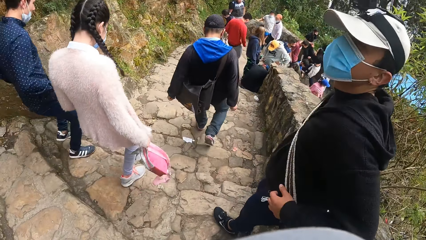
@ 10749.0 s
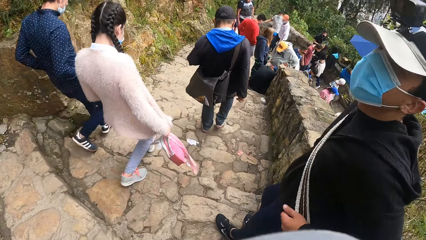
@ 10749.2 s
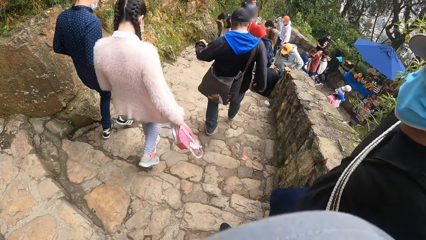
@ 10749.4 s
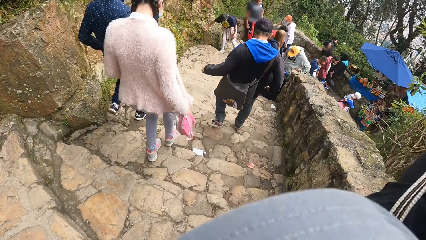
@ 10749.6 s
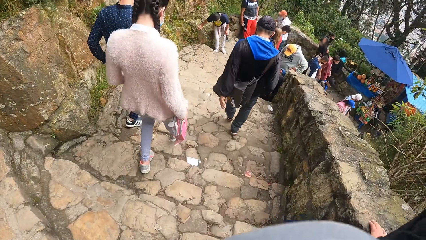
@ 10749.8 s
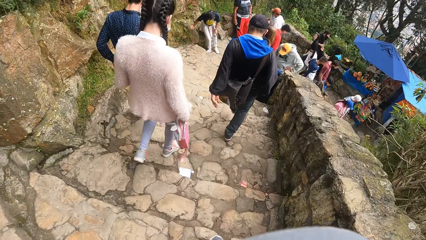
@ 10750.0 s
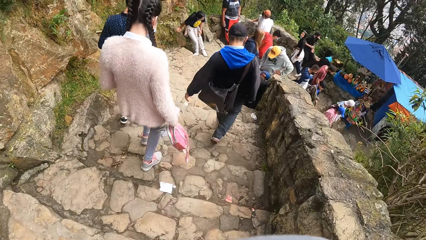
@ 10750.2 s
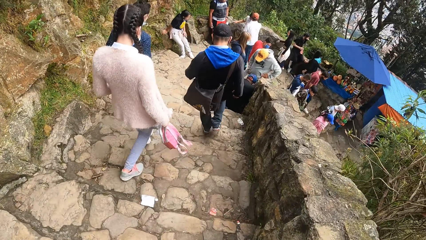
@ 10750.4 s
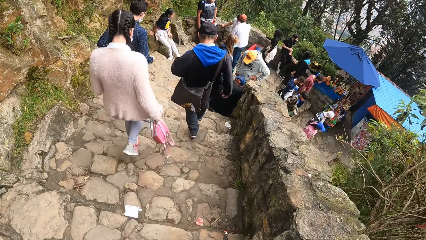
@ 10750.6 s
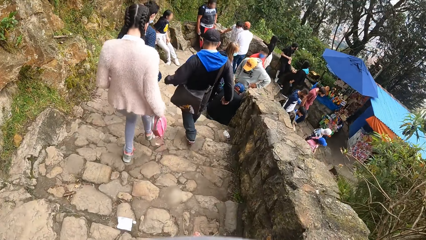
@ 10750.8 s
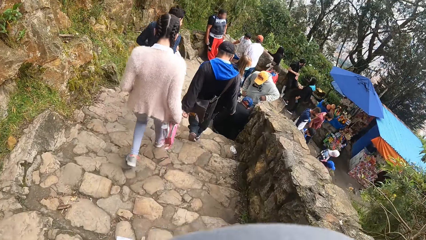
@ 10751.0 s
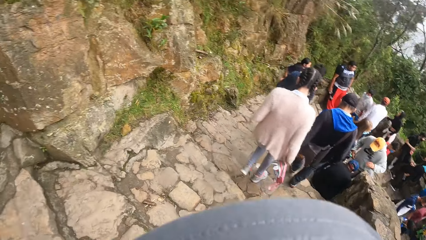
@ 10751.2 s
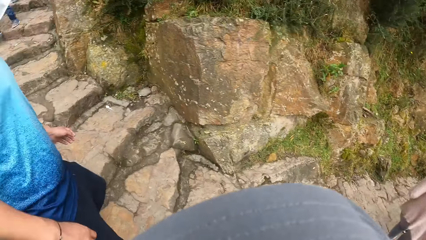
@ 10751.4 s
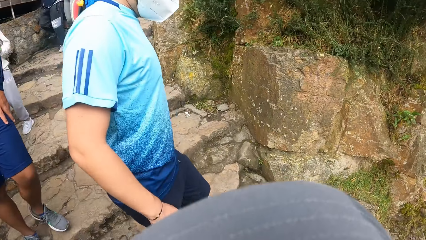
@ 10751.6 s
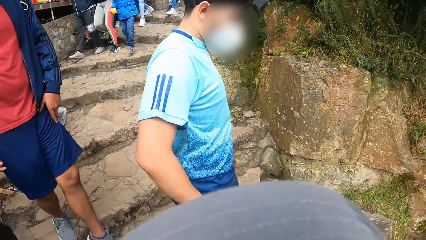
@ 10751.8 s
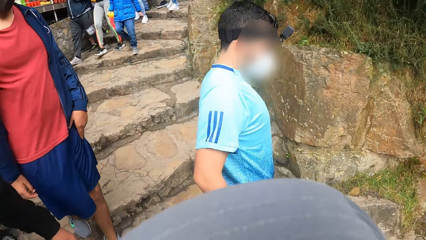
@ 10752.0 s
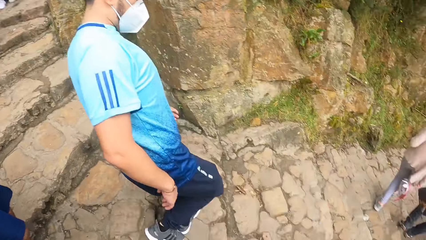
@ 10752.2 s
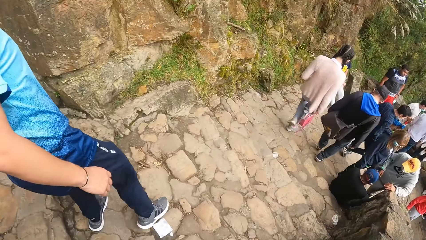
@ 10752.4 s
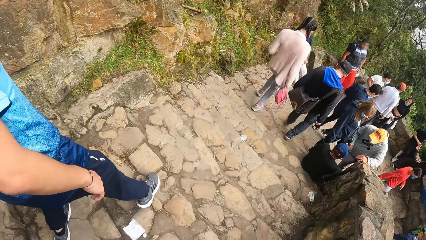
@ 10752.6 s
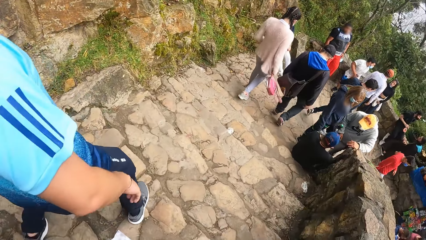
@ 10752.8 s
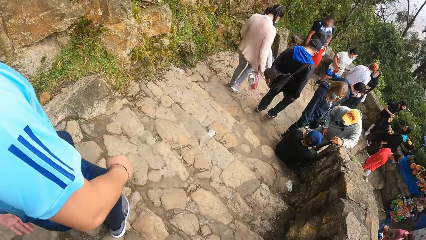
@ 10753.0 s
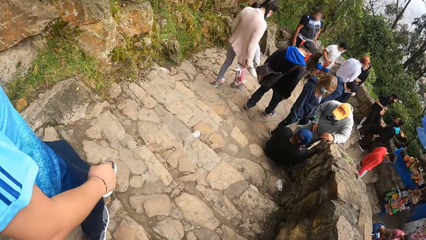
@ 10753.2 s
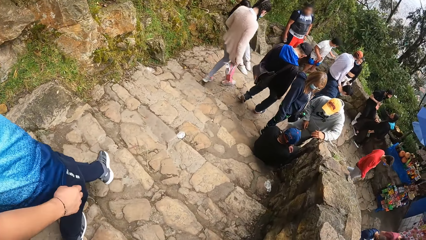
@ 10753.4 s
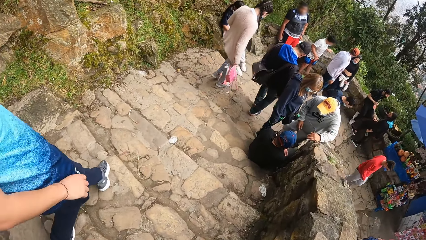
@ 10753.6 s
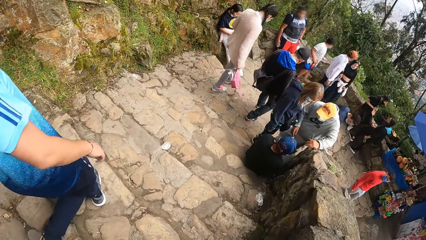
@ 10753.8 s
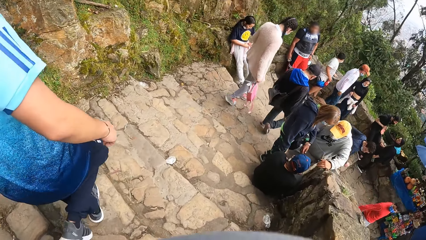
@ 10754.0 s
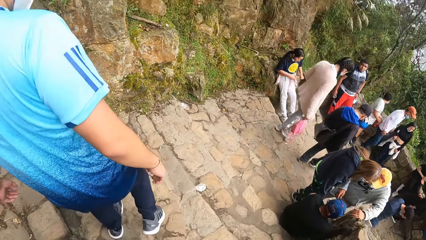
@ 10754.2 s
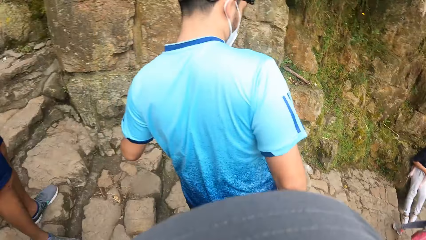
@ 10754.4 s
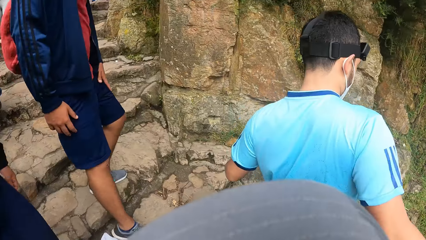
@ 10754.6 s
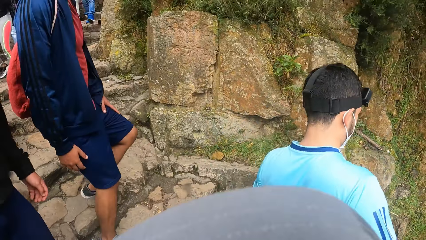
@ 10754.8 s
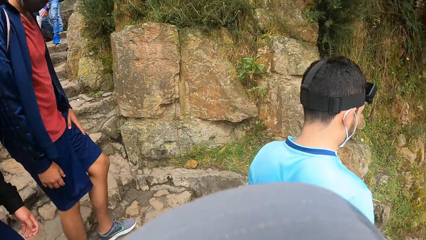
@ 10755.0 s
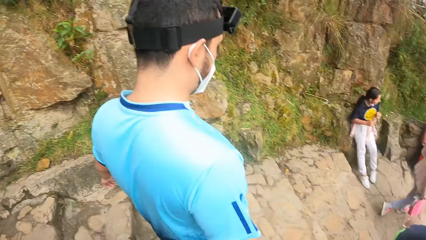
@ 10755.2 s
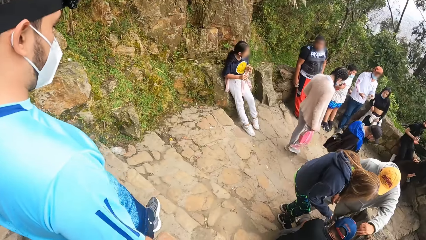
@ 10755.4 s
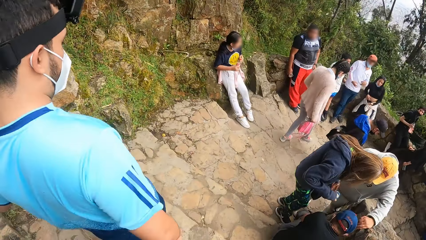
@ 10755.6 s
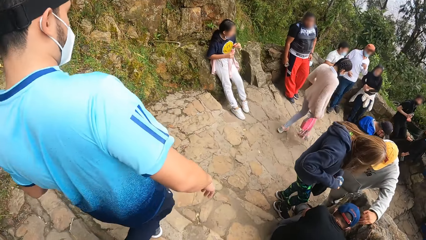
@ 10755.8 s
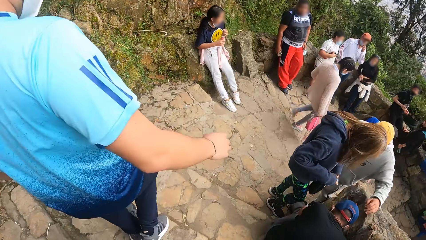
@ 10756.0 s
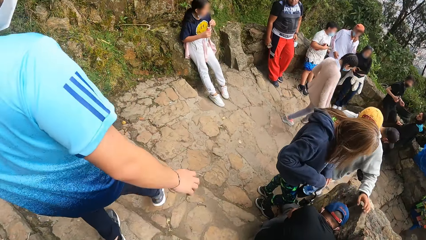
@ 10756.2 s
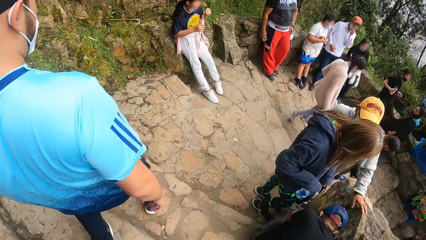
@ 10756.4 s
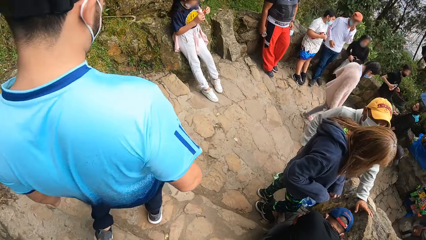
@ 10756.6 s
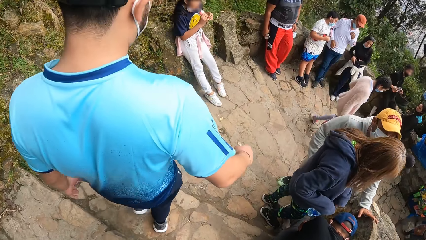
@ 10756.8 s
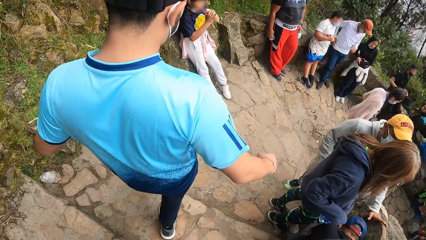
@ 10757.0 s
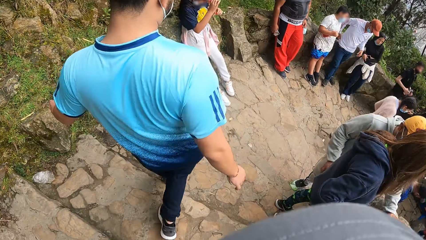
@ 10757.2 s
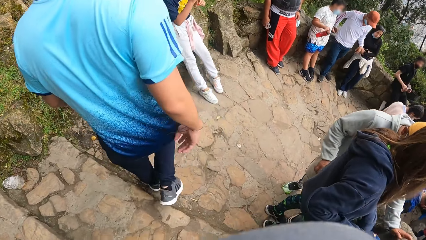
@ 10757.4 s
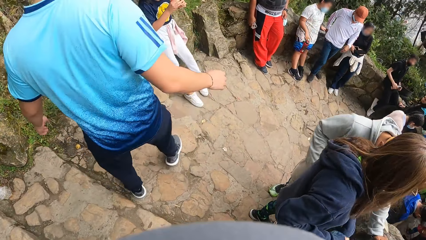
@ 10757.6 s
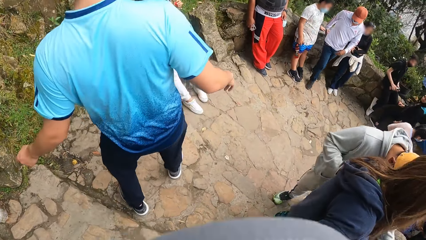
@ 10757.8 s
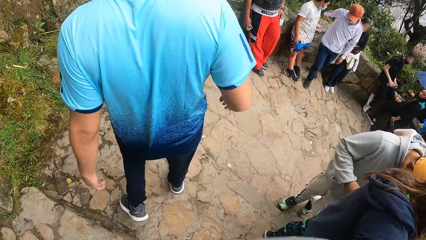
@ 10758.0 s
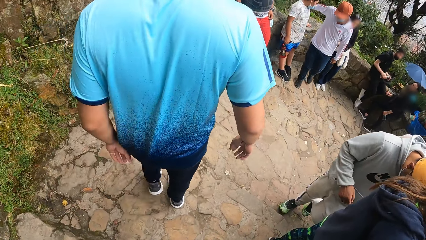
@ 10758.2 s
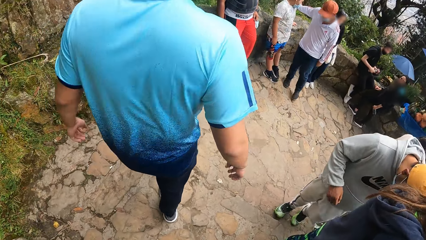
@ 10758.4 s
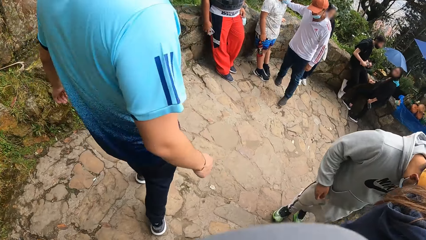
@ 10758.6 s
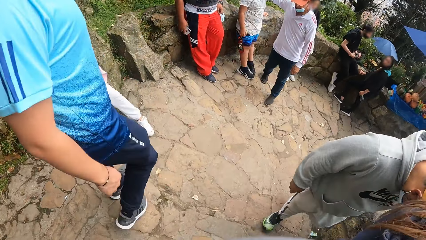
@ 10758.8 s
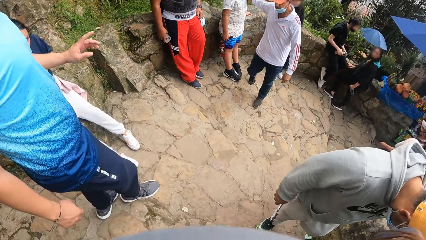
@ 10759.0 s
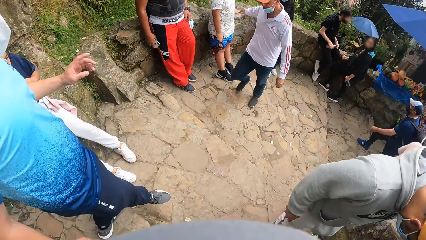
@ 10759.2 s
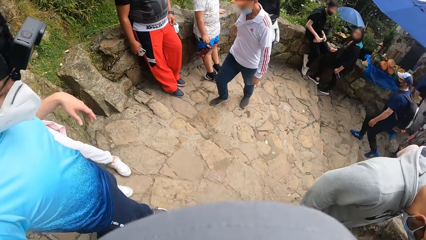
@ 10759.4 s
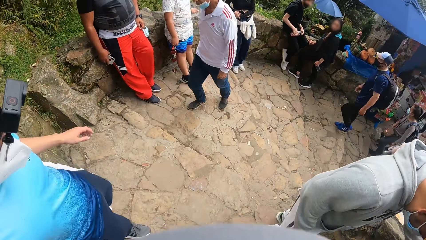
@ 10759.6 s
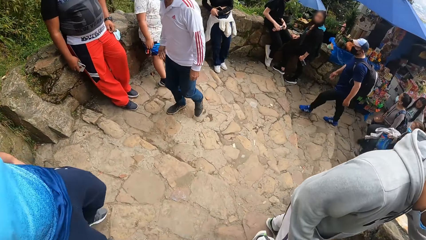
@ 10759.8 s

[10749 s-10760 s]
The camera wearer converses with a person. They turn the camera. They step down the stairs.

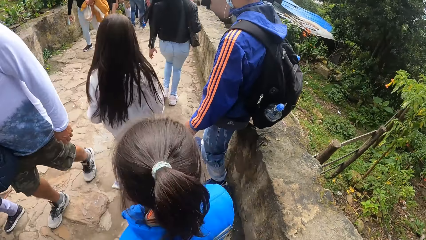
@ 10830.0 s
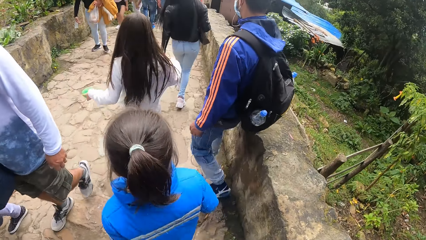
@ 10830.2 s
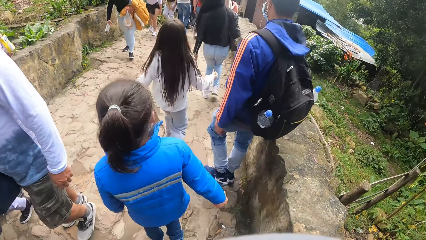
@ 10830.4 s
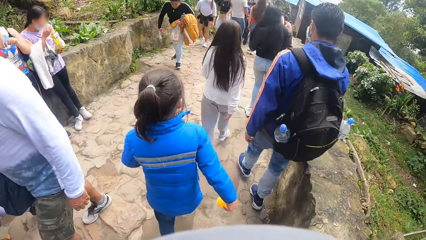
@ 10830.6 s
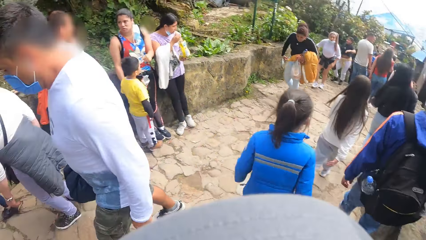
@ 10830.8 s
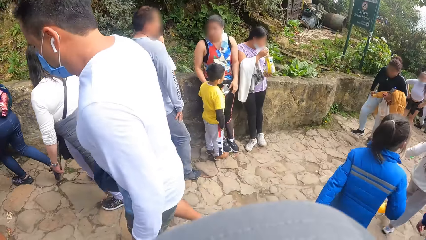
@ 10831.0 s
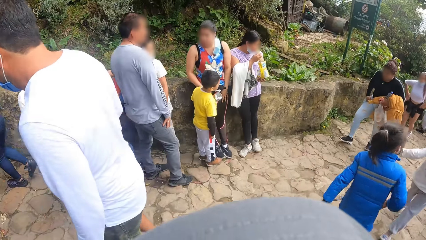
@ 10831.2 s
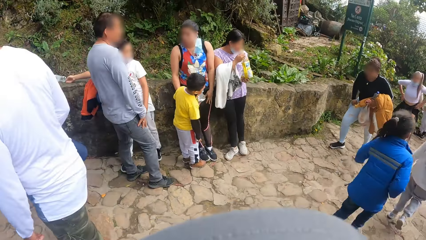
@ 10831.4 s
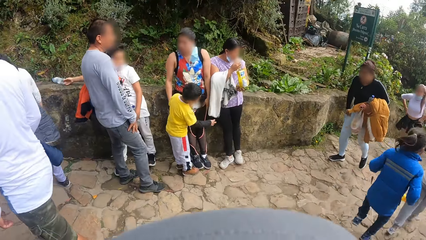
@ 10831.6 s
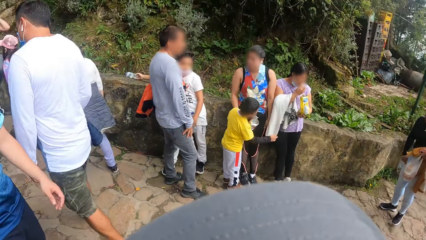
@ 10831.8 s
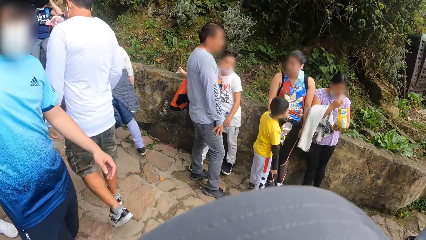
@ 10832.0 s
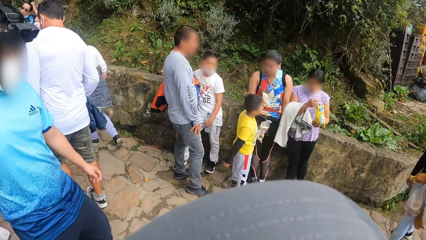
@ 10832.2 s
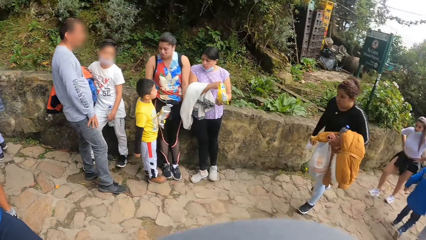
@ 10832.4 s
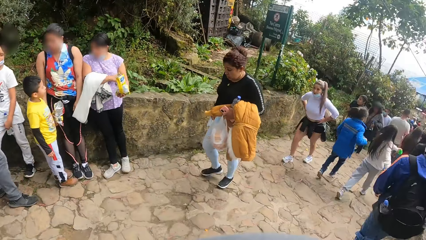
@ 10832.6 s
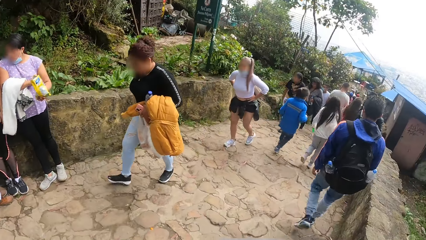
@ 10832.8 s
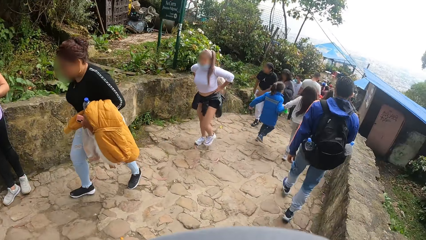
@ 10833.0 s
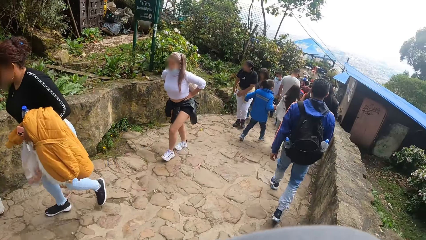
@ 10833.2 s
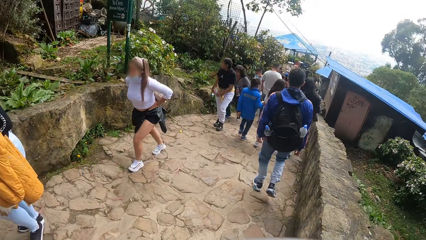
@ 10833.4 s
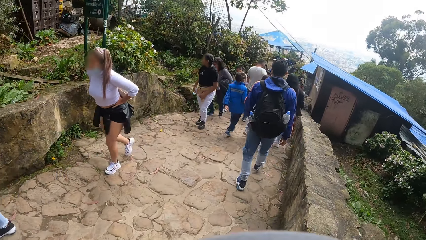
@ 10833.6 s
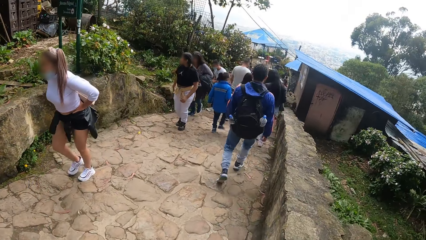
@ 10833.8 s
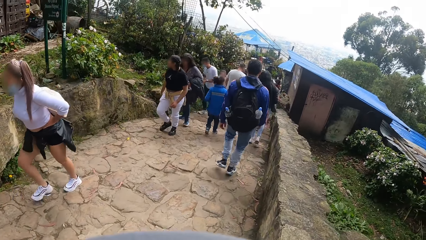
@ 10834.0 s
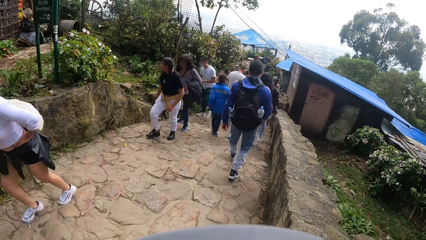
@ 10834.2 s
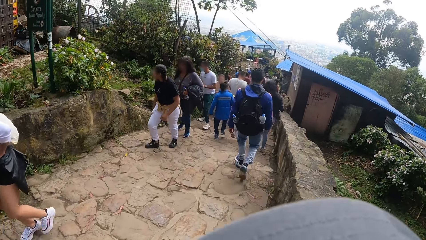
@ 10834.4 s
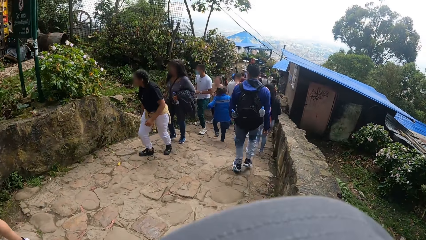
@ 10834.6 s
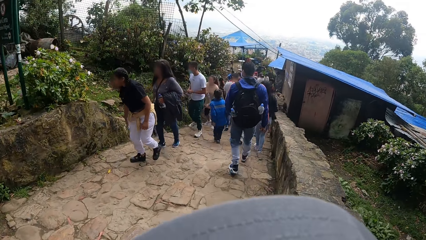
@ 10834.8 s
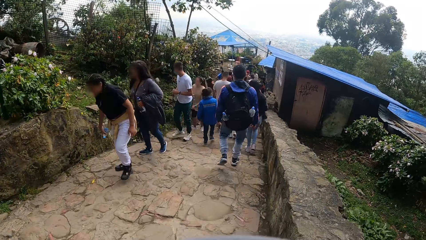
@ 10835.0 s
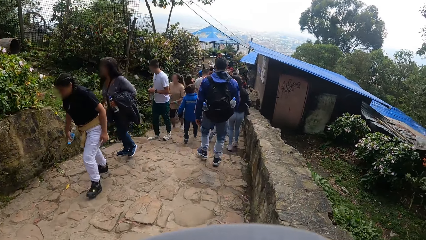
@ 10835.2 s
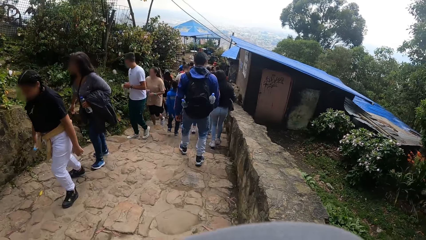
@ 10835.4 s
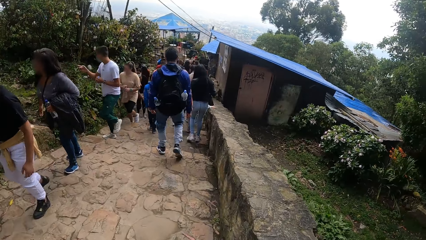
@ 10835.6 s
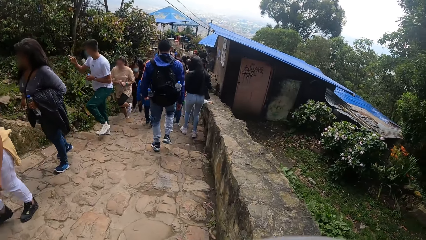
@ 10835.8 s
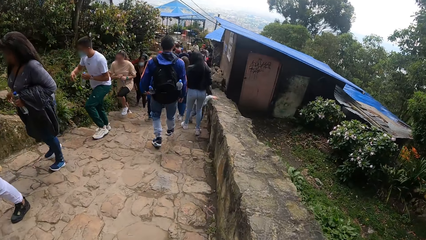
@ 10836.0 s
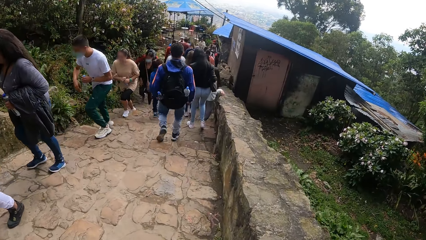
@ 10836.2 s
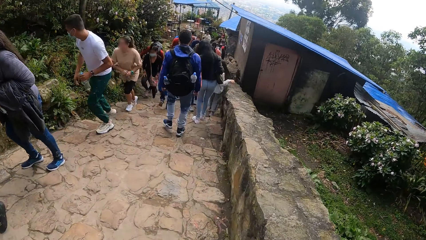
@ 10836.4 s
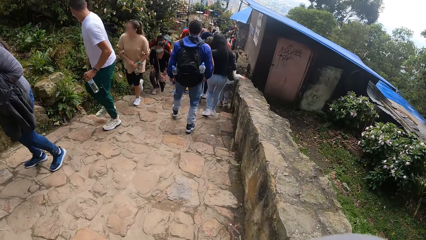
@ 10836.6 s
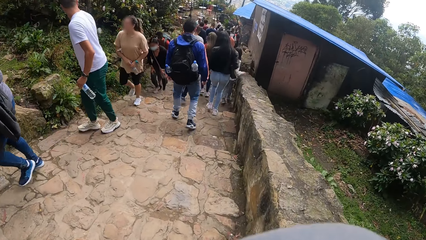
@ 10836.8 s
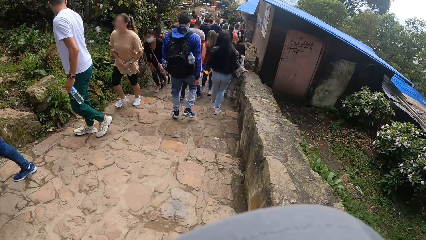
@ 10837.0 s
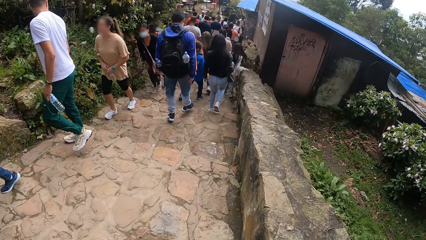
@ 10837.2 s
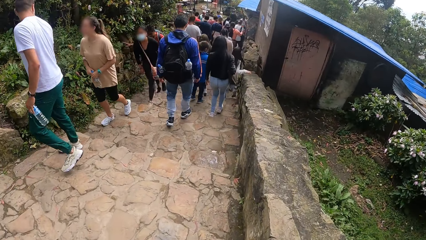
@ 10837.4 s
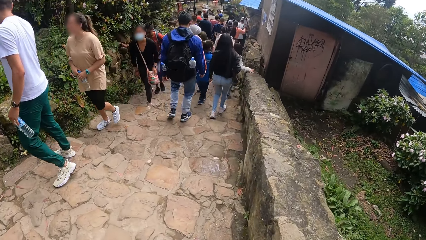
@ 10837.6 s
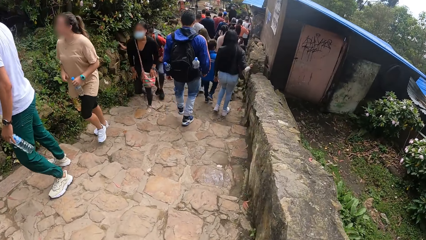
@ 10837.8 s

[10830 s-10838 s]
The camera wearer looks at the man.
